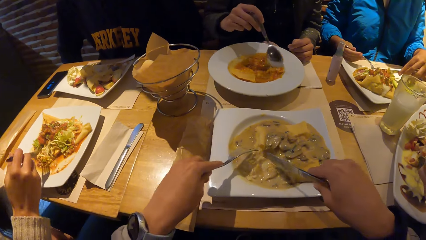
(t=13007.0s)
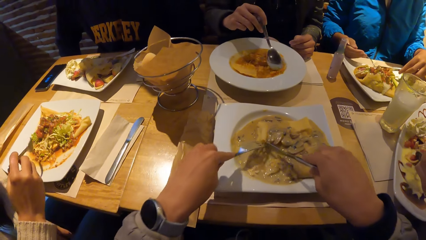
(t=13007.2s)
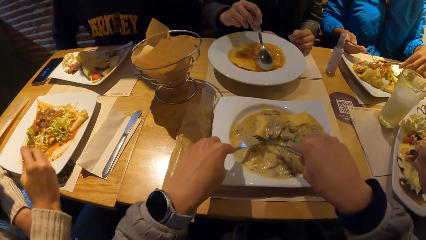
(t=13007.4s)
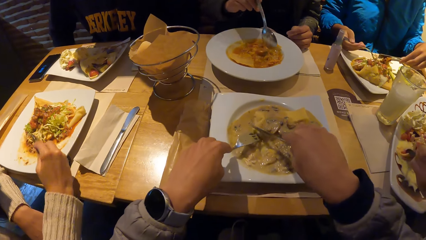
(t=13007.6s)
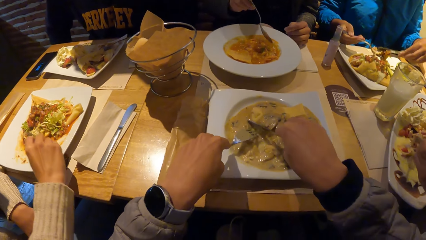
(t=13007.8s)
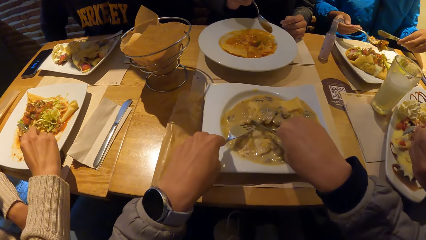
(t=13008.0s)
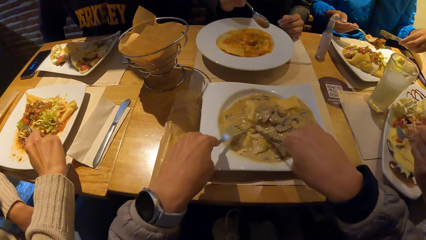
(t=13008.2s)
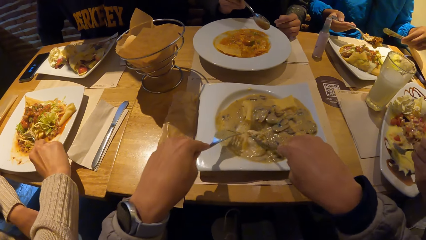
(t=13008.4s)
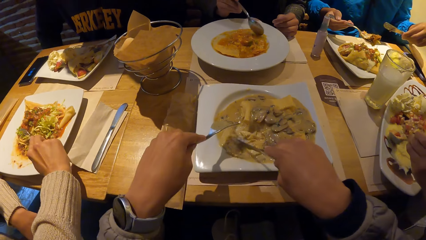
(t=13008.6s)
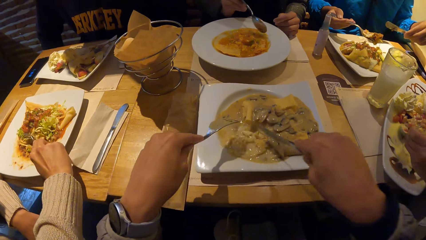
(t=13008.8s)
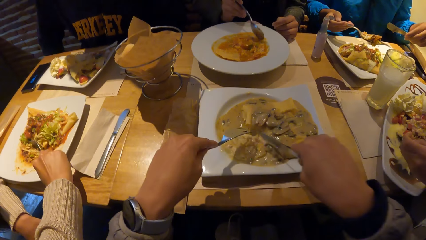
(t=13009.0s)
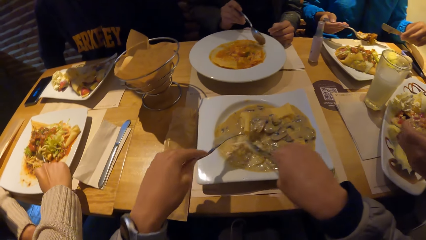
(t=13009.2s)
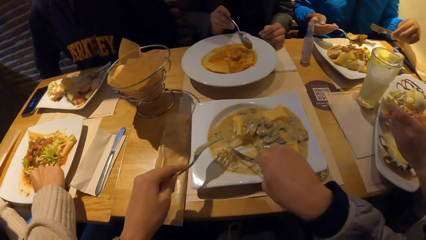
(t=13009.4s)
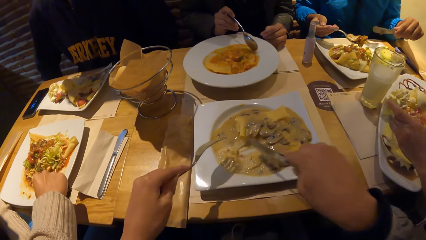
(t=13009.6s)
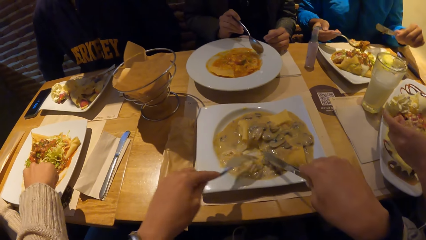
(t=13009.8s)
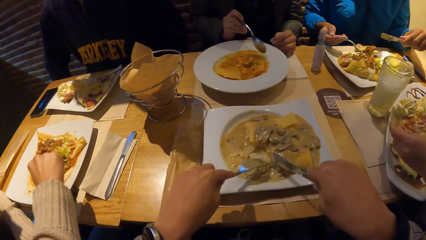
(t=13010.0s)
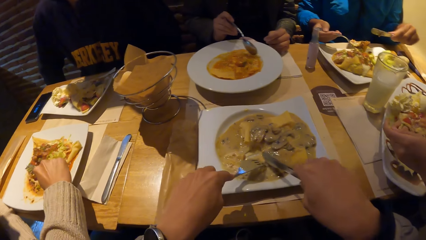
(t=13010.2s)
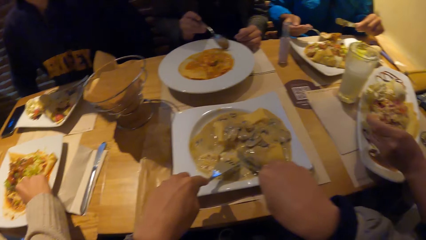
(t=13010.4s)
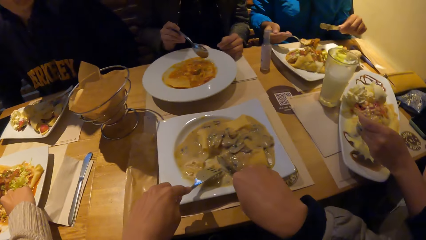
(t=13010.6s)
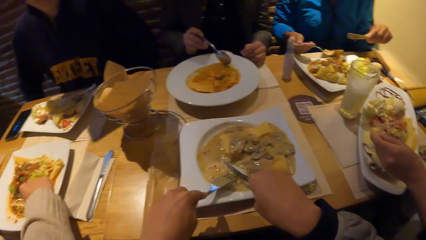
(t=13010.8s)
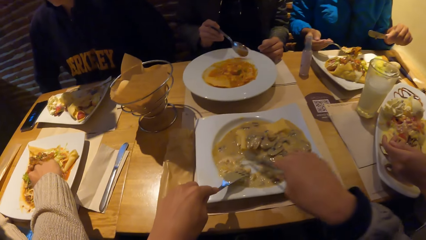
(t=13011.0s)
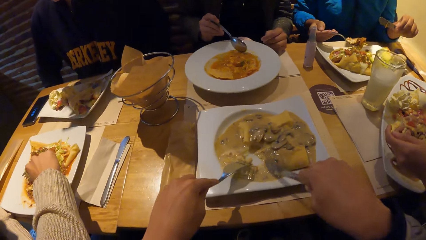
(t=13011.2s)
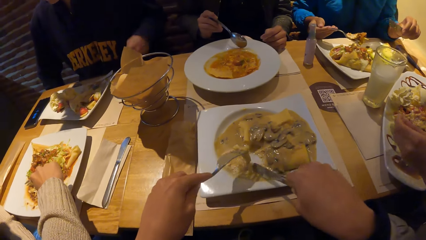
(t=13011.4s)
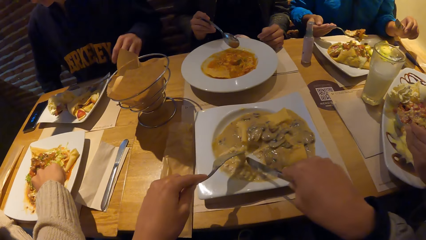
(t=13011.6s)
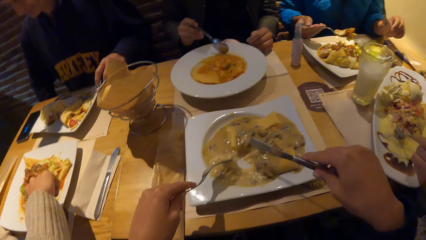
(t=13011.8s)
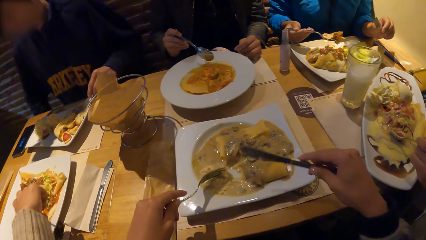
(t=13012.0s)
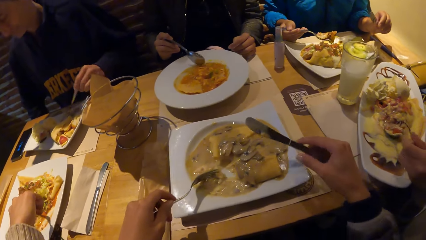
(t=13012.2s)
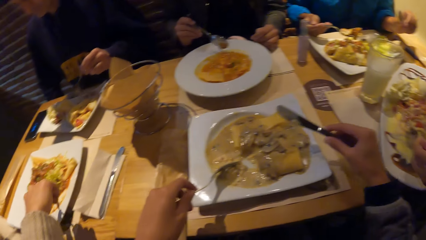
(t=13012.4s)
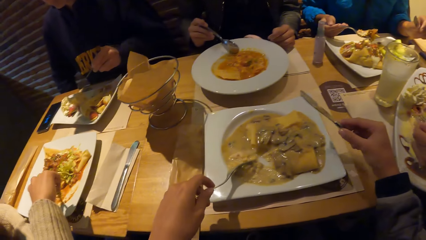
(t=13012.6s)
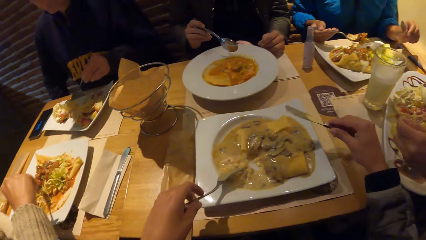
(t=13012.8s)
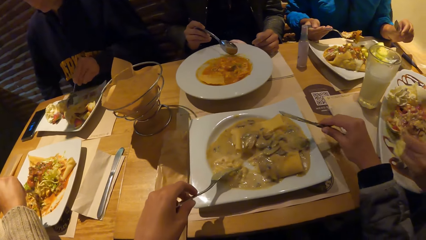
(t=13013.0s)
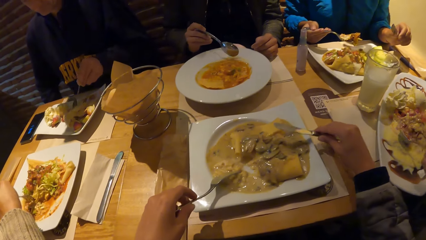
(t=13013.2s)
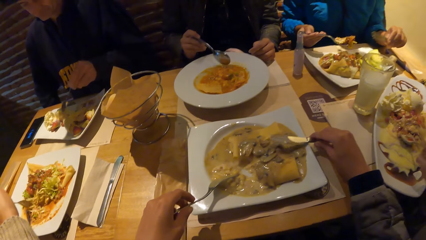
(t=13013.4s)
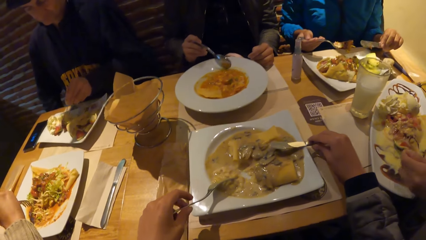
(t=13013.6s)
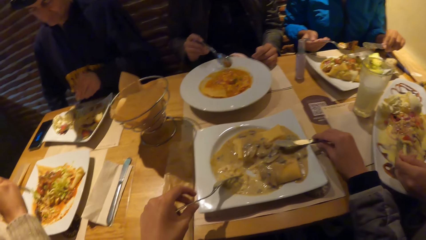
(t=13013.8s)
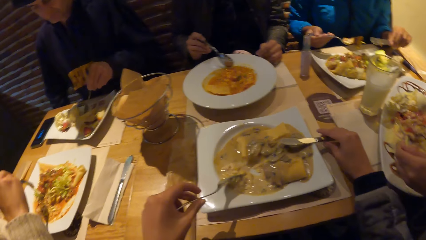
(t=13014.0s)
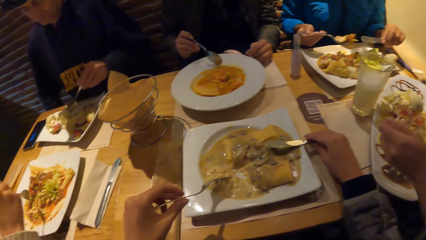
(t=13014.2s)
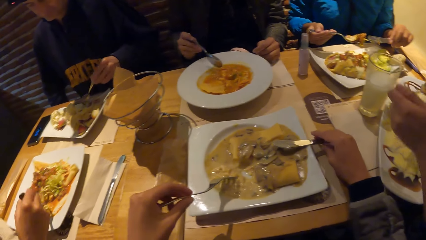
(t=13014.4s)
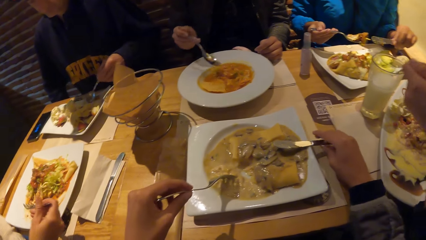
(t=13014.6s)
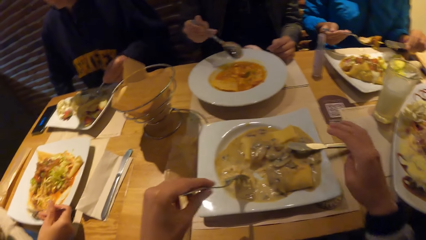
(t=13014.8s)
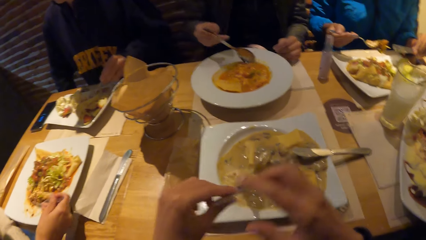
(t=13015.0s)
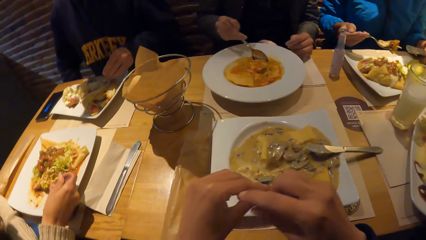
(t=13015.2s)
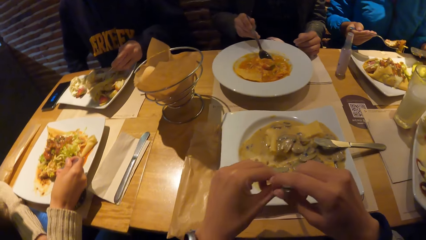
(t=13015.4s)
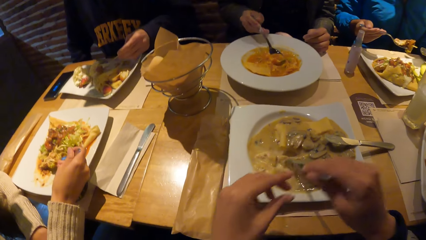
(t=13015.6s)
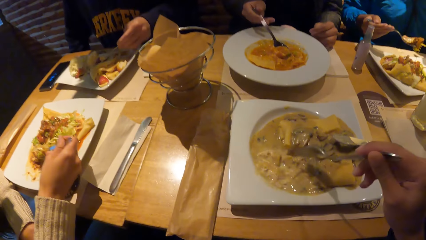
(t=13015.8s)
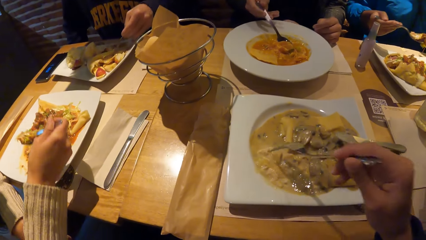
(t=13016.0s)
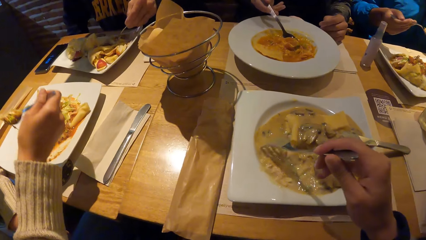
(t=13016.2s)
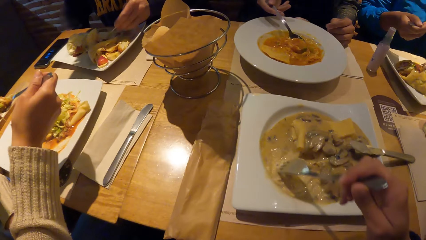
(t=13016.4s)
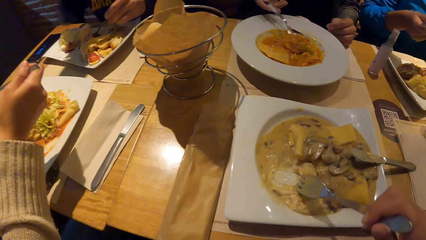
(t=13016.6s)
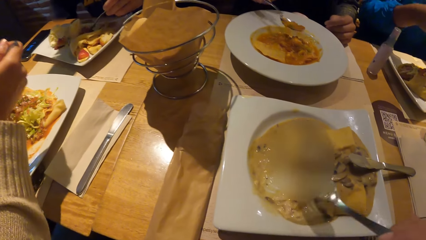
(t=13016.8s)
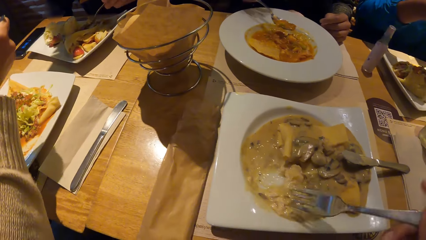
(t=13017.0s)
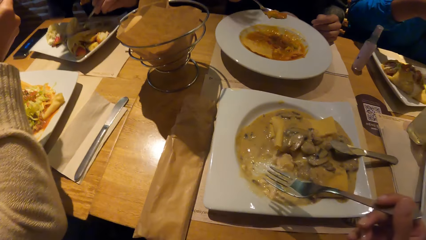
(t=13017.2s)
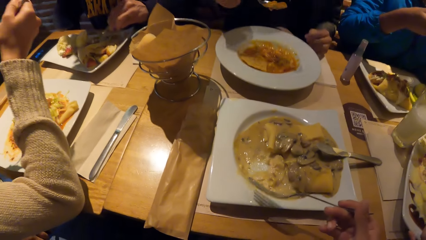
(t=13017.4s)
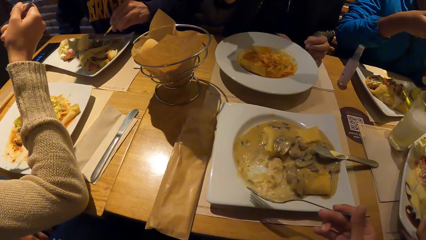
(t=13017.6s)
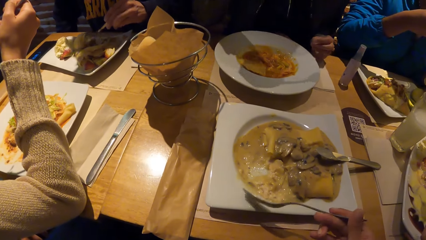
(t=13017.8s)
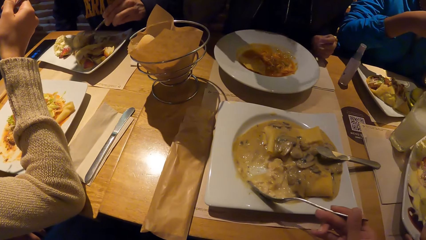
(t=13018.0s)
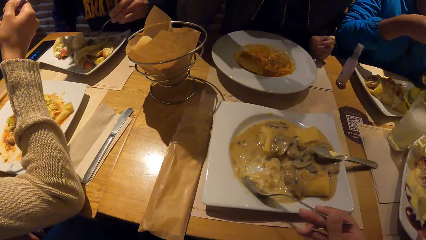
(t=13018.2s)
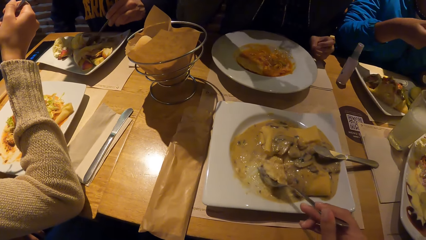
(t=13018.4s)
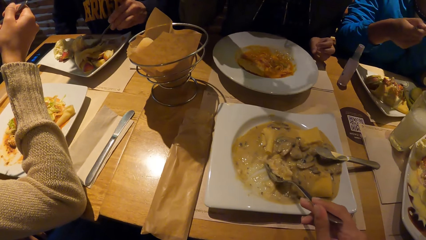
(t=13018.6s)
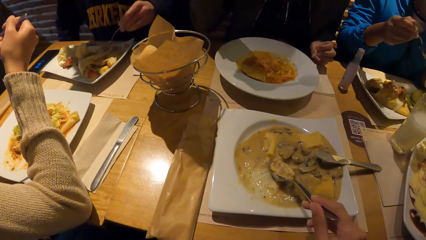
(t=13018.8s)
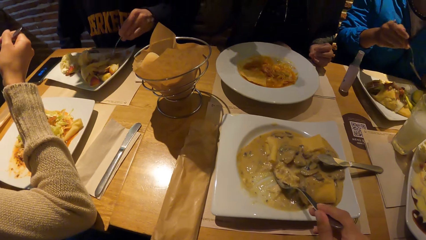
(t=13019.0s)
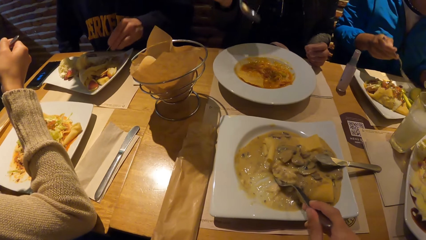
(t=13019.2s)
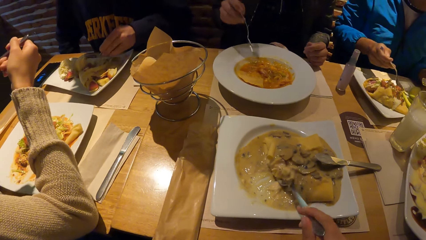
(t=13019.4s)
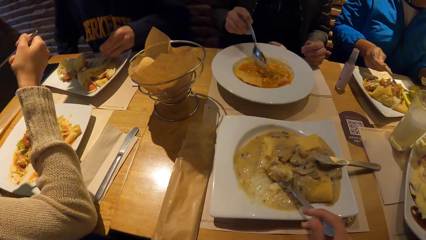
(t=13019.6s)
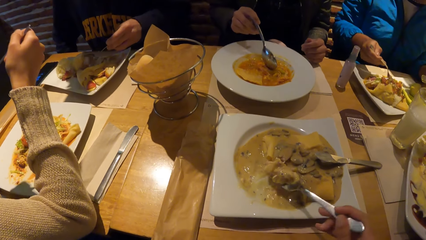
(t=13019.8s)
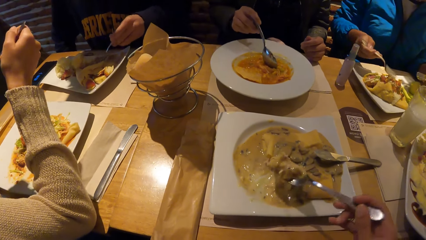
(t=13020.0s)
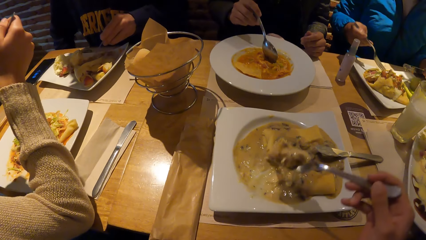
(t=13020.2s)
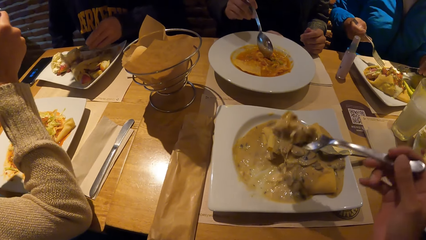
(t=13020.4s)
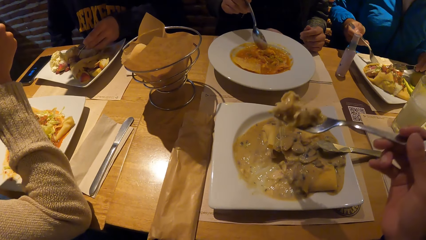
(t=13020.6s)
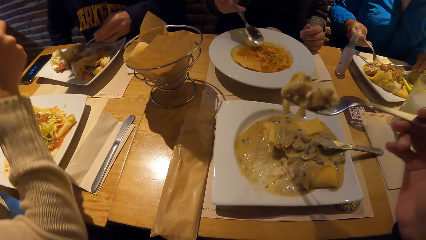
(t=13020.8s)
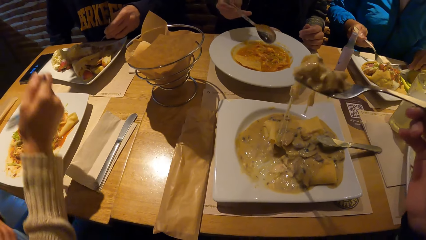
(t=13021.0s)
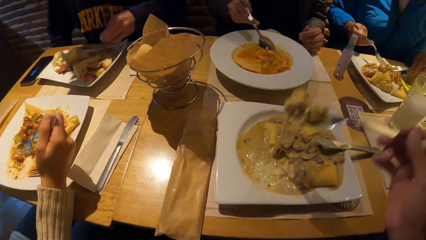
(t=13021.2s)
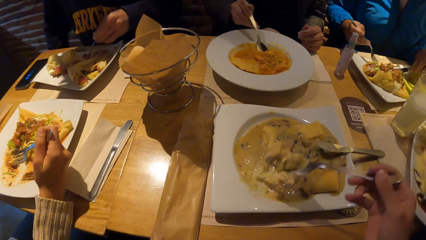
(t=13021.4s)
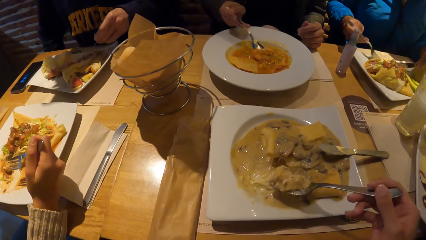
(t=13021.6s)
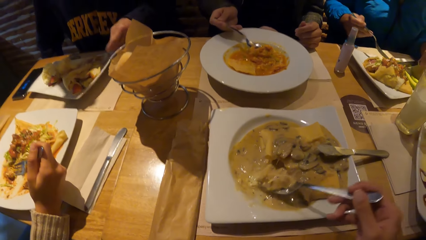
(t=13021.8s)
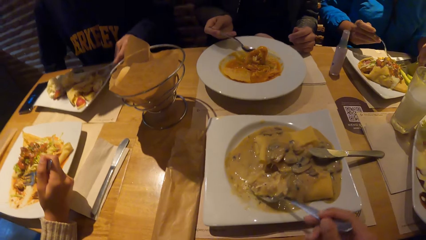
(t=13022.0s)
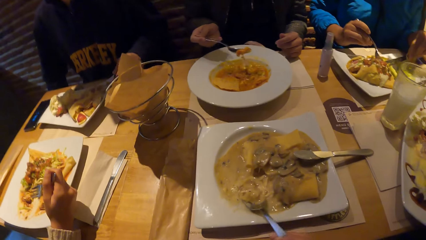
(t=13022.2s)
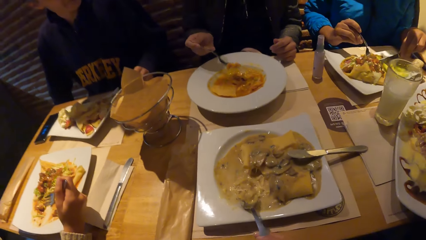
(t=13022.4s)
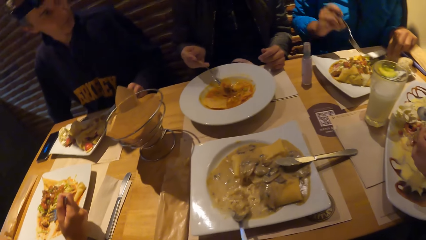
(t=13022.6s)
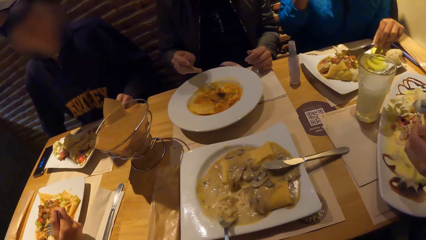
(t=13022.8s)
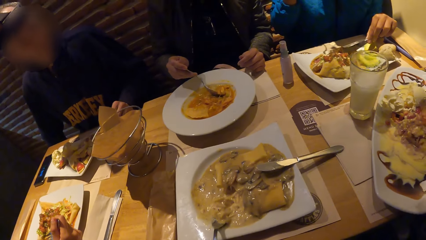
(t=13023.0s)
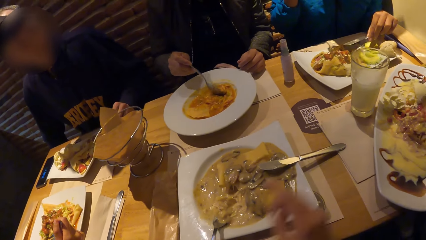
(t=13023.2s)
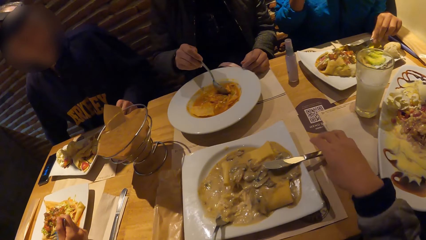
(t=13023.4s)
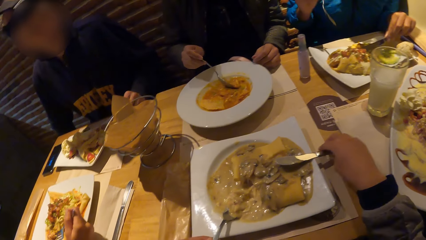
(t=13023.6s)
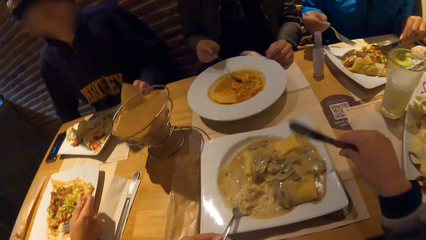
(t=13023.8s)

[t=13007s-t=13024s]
The camera wearer cuts the chicken porridge in the plate with the fork in her left hand and the knife in her right hand. A woman scoops the pancake from the plate with the spoon in her left hand. A man picks up the spoon from the plate on the table with his left hand and stirs the pancake in the plate with the spoon in his left hand. The camera wearer drops the knife on the plate with her right hand. The woman eats the pancake from the plate with the spoon in her left hand. The camera wearer passes the fork in her left hand to her right hand. She scoops the chicken porridge with the fork in her right hand. Another woman eats potatoes from the plate with the fork in her right hand and the knife in her right hand. Another woman takes the food with the spoon. The man drops the spoon on the plate with his left hand. The camera wearer passes the fork in her right hand to her left hand and picks up the knife from the plate with her right hand.
